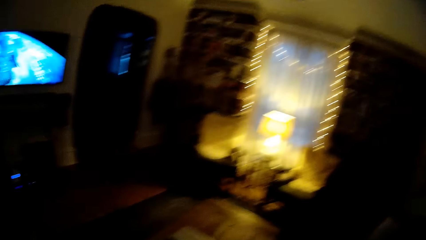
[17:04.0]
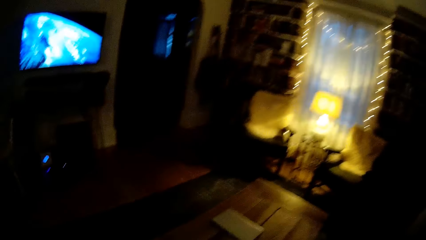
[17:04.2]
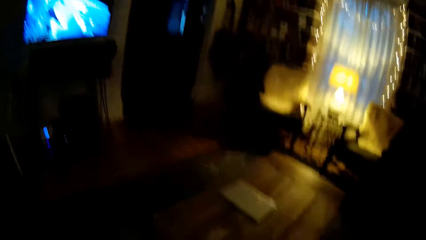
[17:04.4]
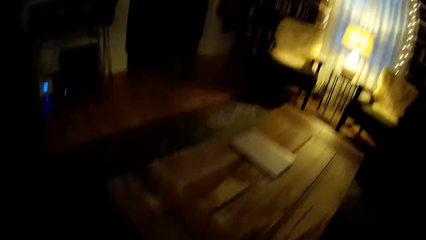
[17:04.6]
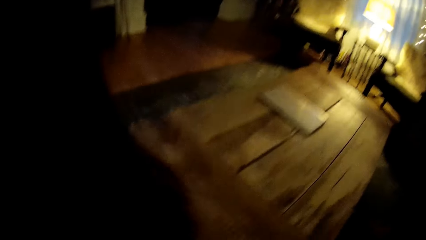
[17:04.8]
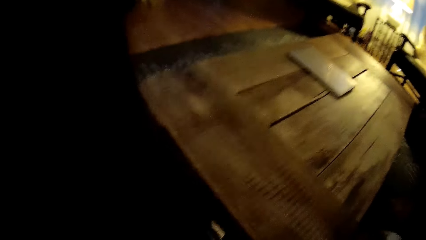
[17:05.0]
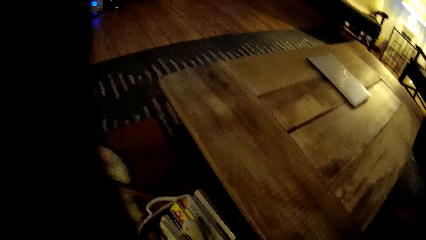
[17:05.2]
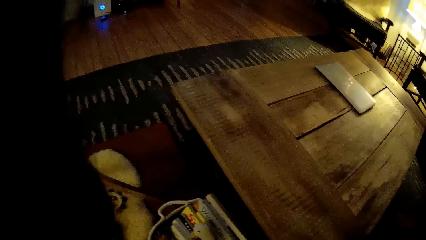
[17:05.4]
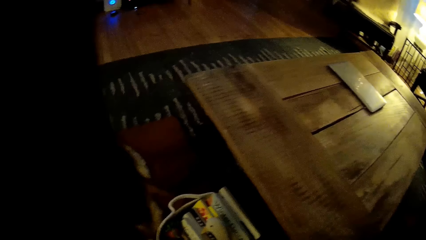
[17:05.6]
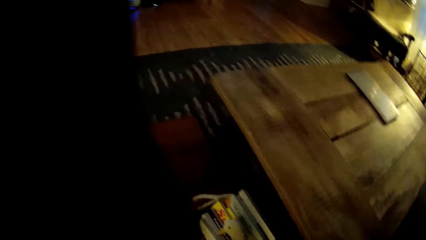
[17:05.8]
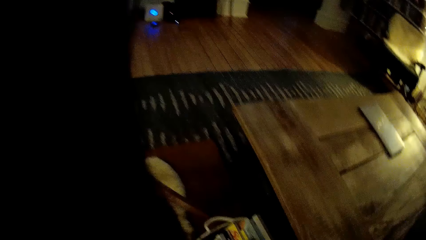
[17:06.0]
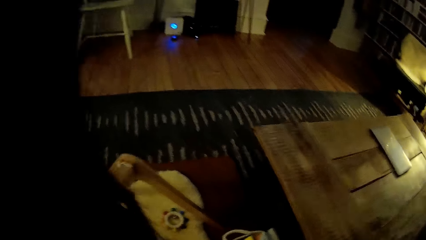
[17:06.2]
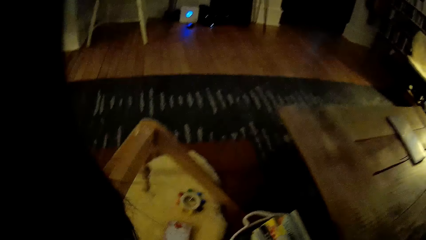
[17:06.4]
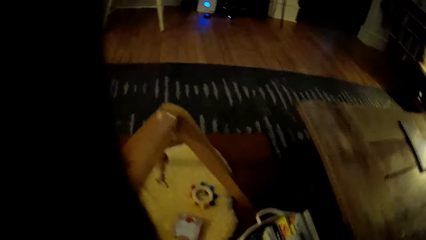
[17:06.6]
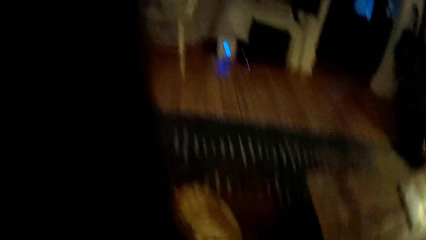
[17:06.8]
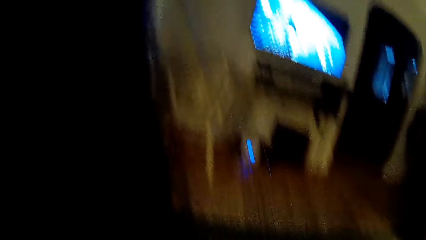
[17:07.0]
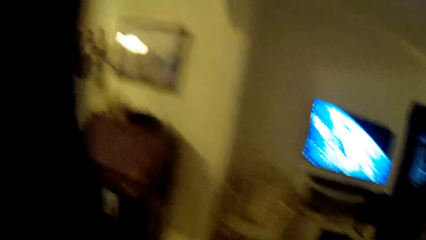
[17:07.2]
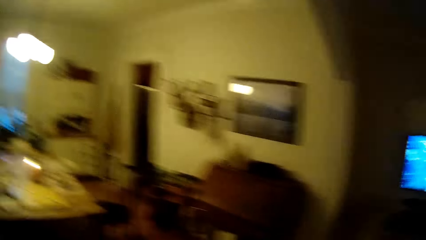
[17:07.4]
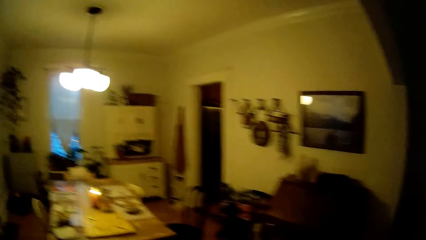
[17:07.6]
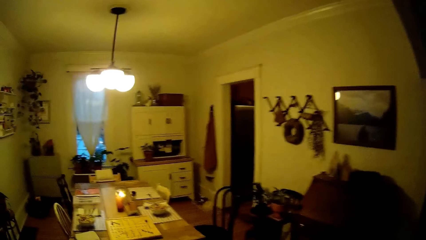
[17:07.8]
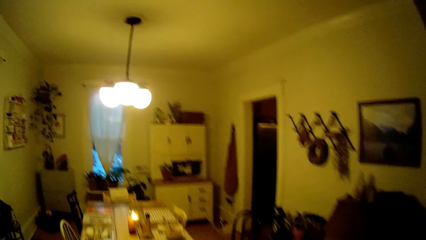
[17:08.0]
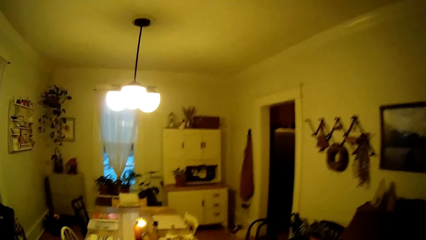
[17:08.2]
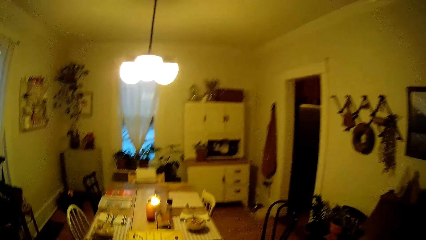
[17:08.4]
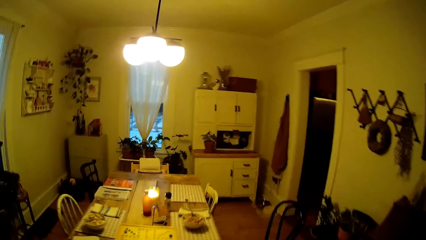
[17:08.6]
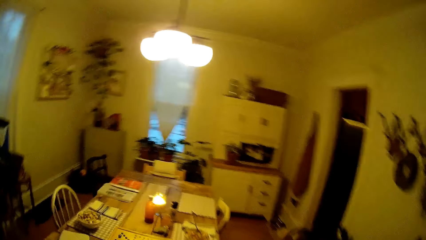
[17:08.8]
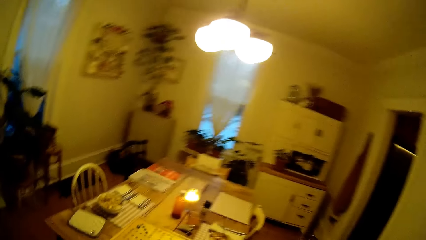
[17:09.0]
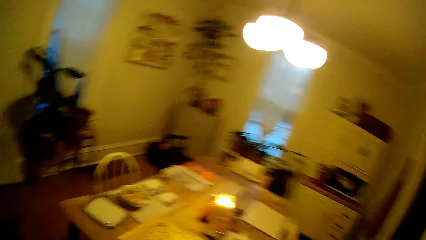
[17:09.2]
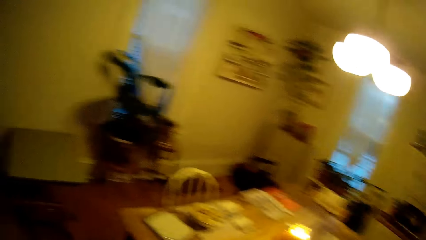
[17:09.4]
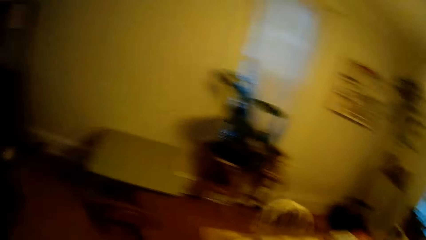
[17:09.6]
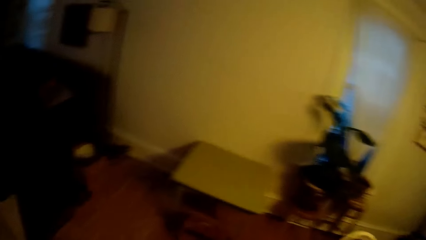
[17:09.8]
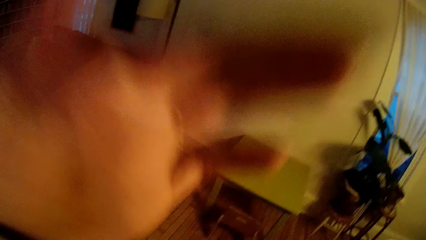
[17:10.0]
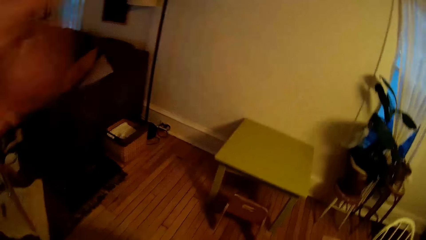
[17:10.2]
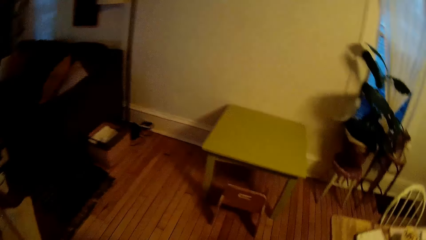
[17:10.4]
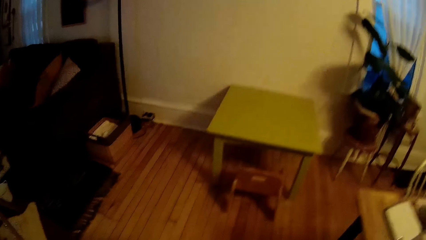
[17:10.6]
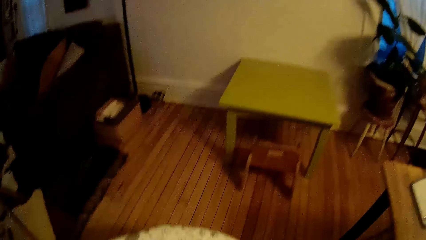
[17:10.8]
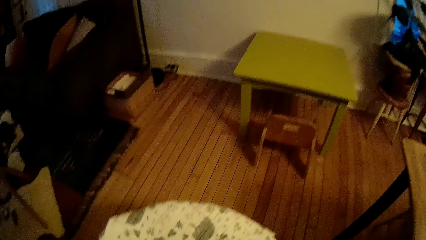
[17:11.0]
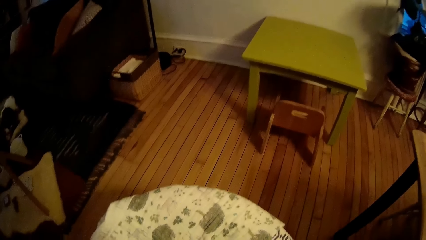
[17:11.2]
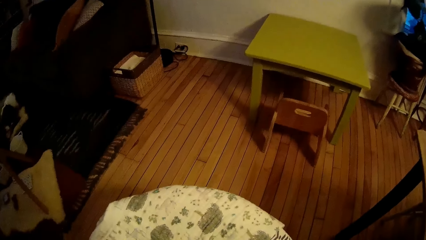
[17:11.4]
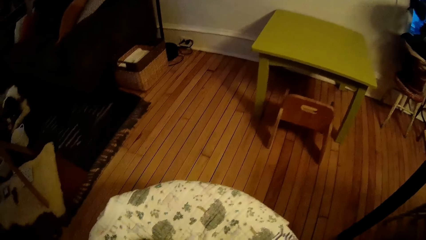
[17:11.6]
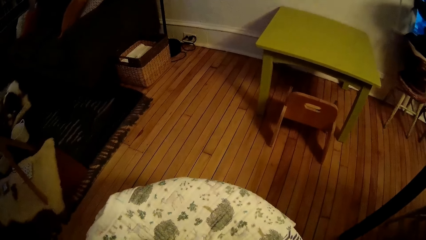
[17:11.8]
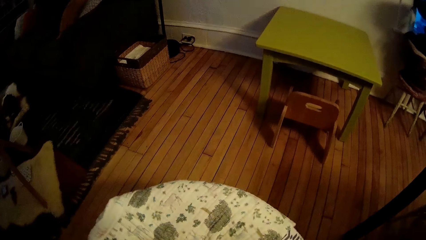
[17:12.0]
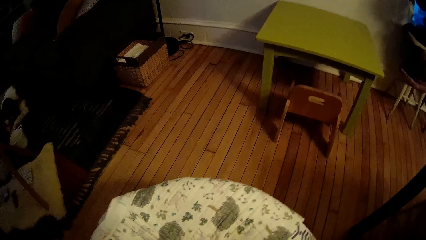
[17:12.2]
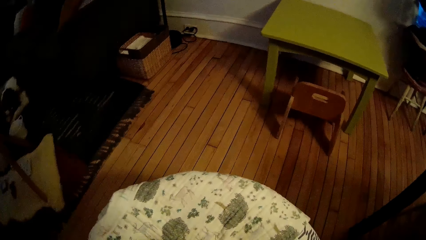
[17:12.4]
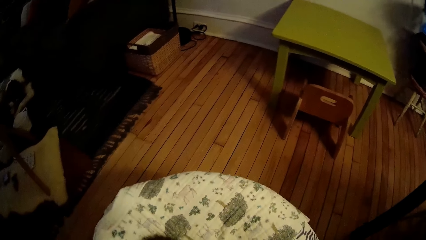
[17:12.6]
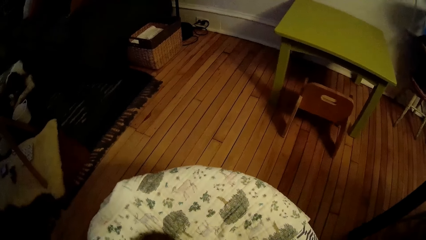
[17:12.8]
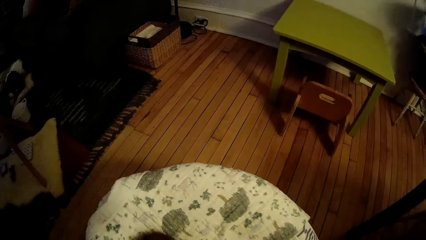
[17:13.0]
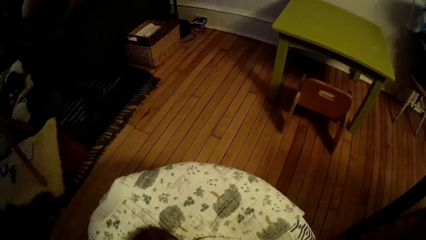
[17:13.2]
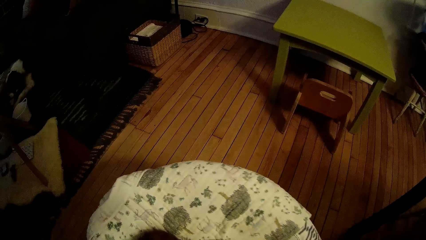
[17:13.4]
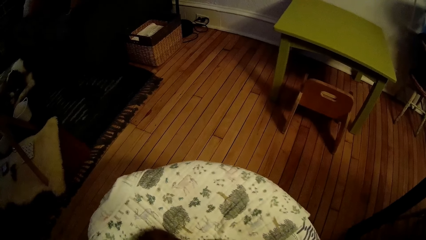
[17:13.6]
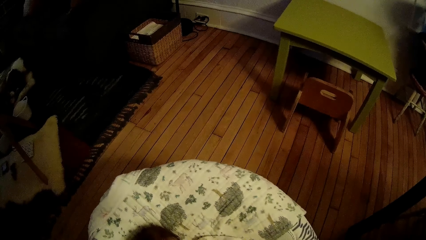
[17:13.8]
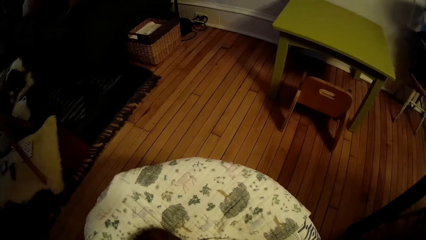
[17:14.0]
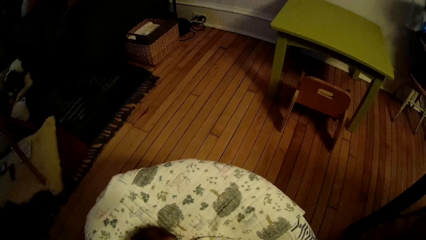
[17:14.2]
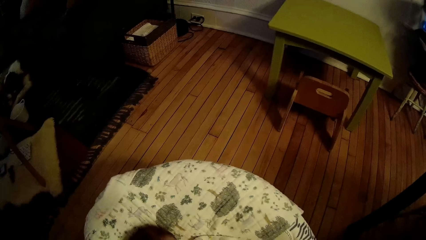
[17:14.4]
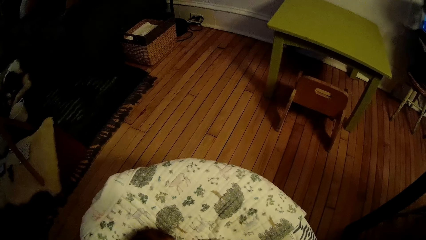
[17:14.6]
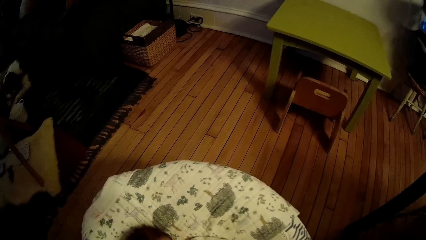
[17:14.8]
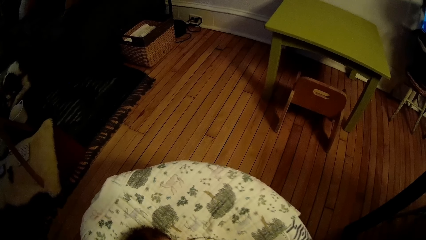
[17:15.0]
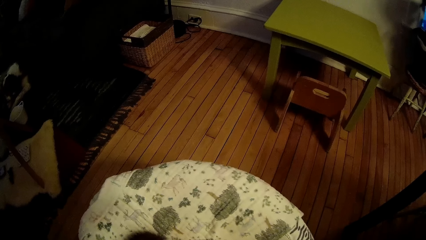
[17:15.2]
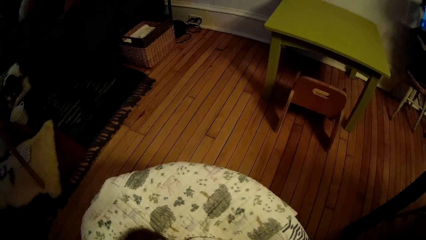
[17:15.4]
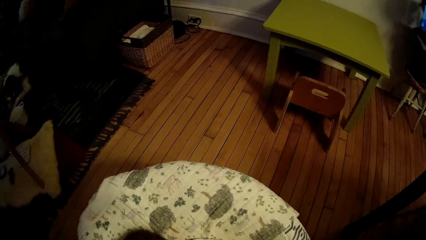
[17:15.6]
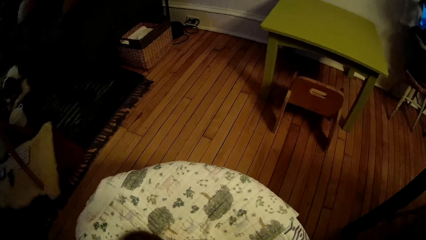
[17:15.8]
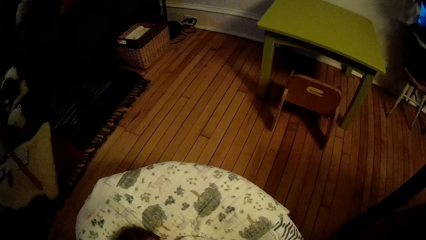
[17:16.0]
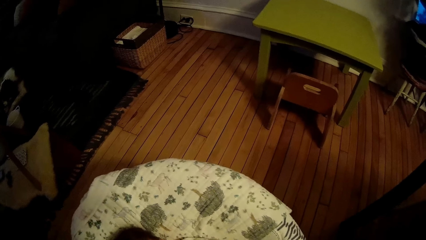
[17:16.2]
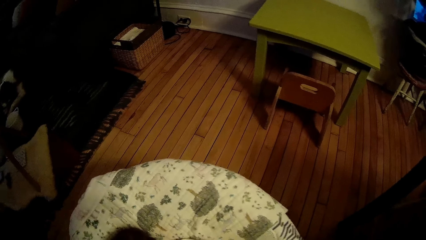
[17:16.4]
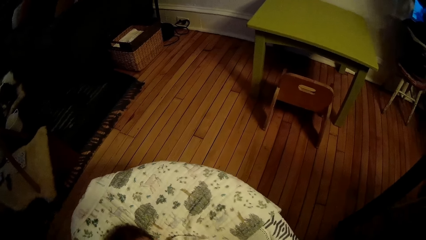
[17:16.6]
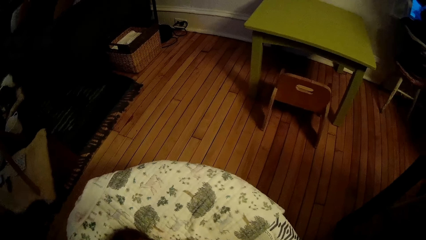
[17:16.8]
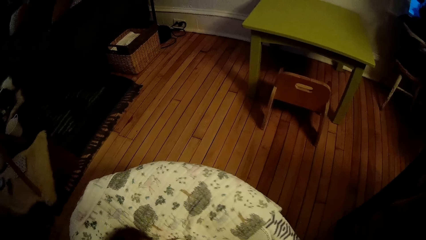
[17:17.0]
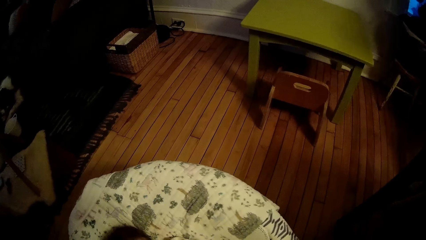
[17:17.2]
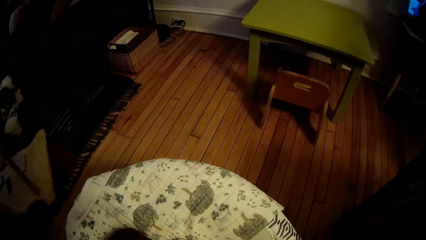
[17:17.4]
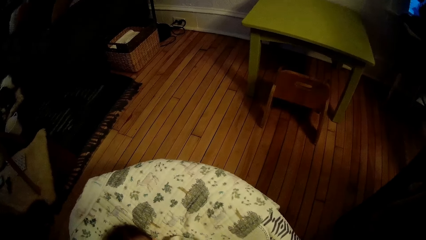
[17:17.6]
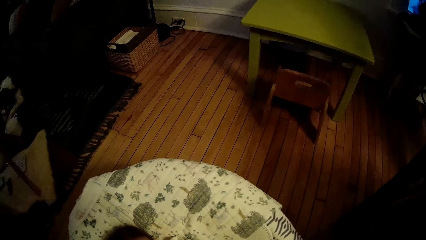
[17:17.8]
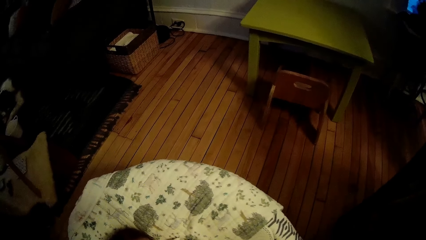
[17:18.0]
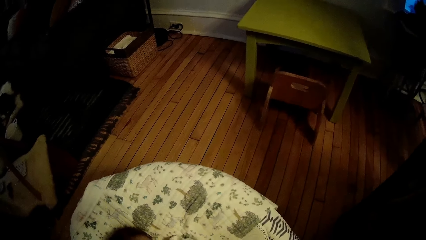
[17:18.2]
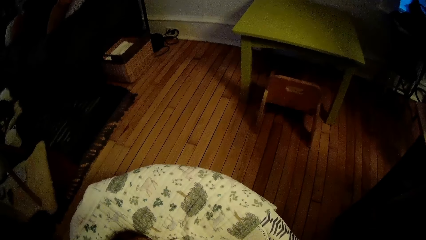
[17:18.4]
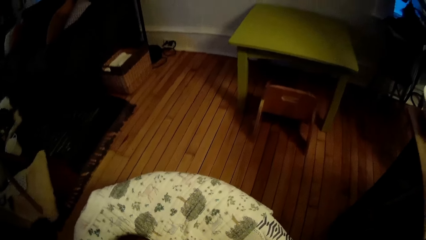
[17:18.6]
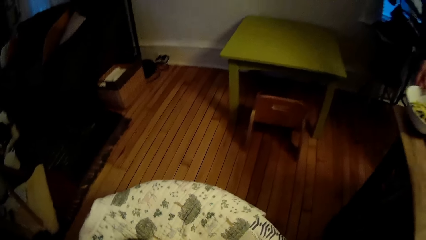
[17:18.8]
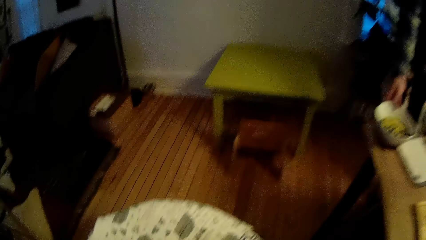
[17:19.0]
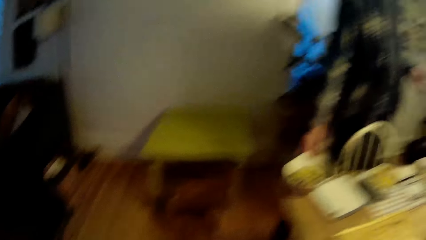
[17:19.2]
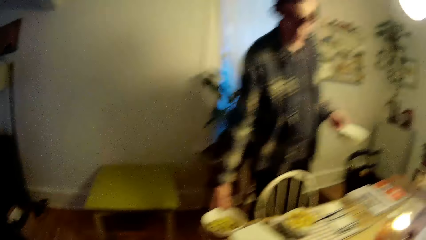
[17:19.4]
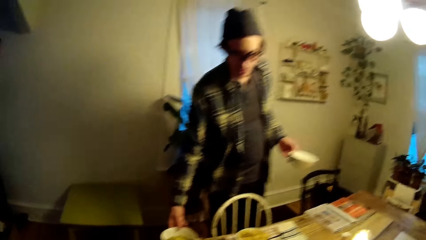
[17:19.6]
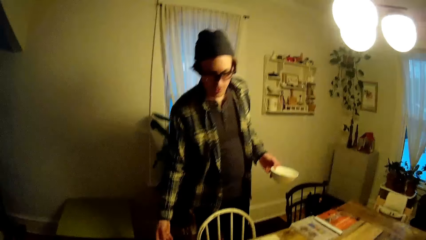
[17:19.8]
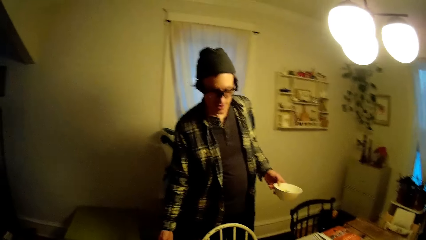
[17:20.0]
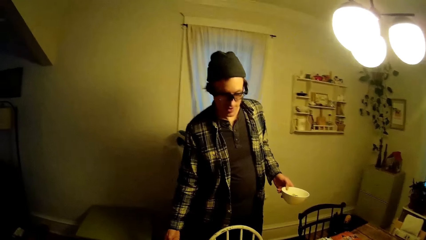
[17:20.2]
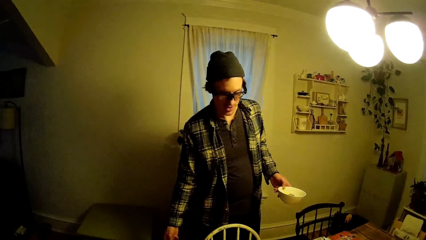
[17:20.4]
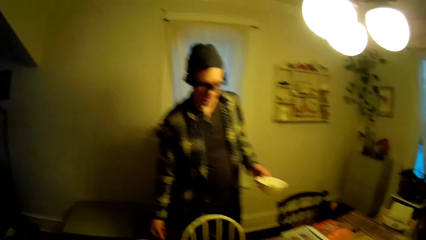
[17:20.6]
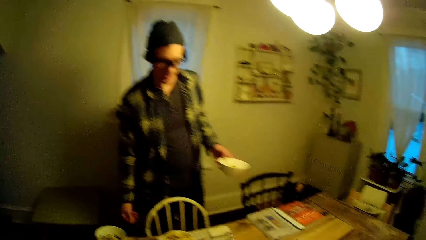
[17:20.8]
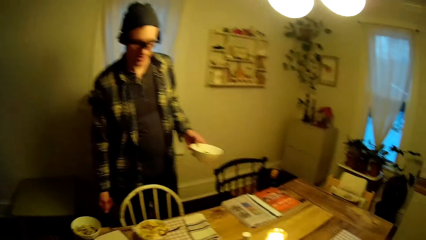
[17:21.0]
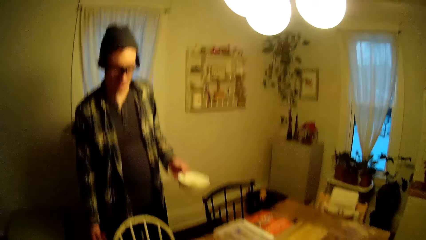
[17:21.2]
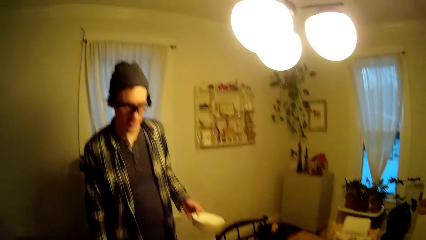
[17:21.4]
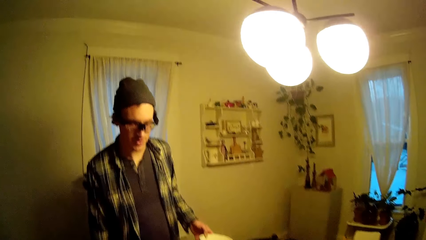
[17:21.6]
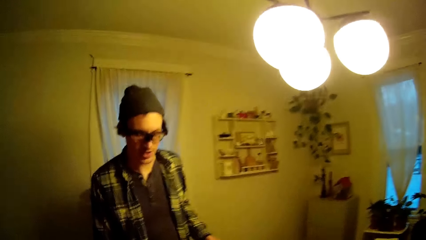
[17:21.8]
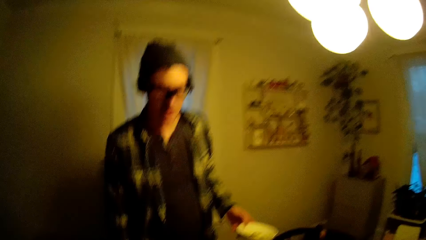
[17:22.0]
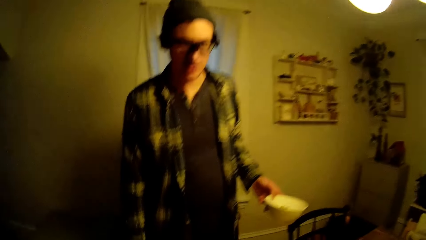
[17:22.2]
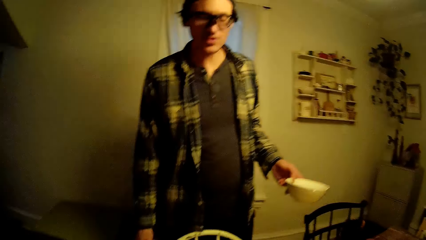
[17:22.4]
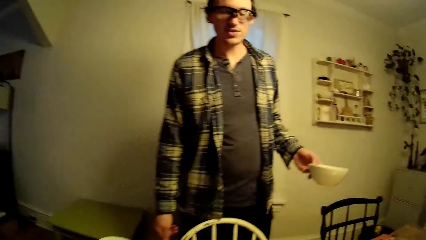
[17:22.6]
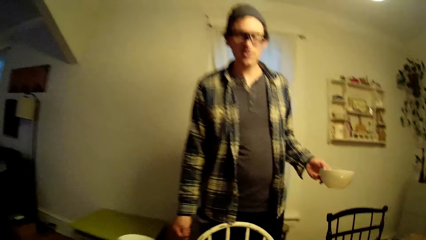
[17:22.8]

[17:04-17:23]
The camera wearer walks towards the dining room. They talk to the baby. They shake the baby on the cot. A man touches the bowl on the table. The man talks to the camera wearer. The man holds the bowl in the left hand.
